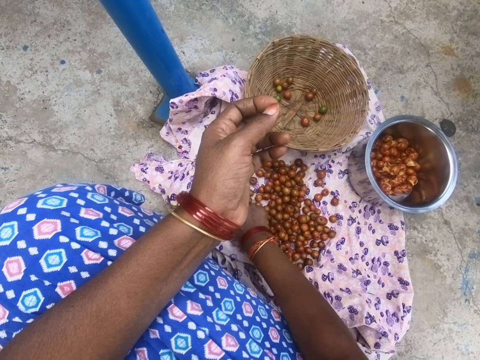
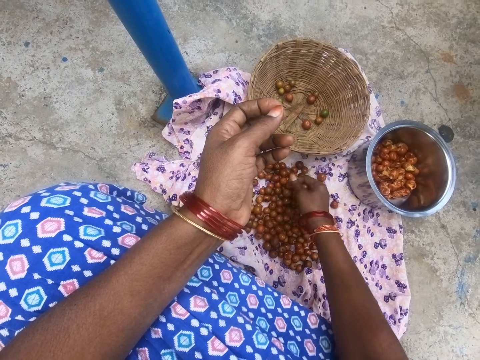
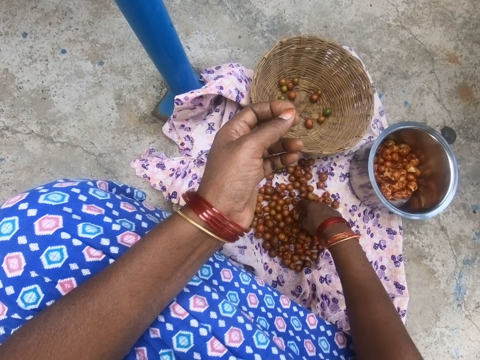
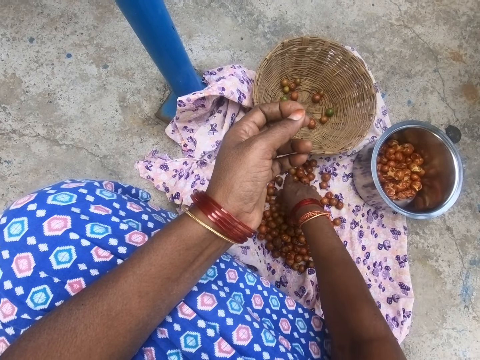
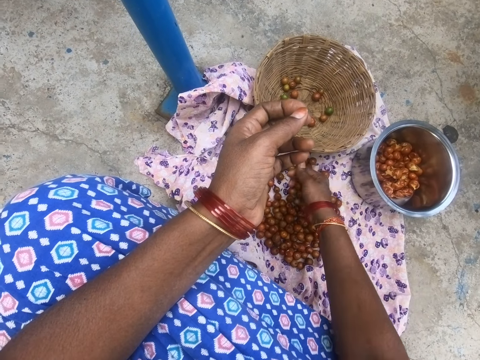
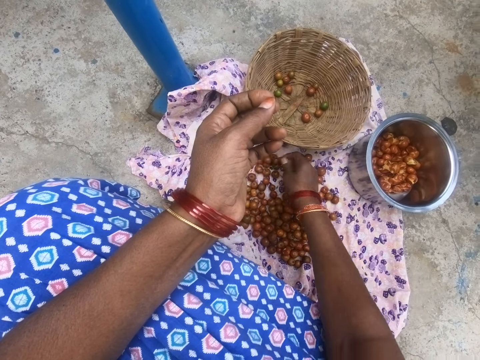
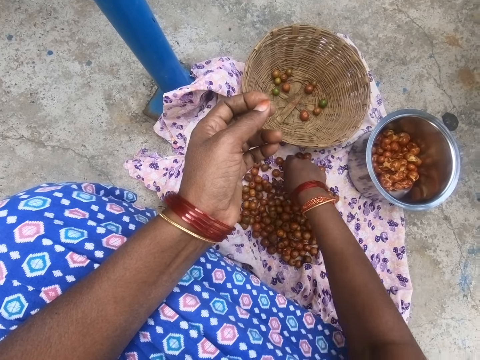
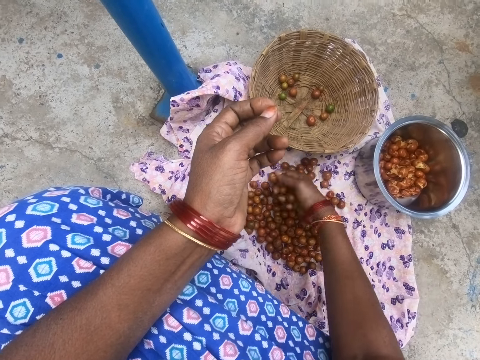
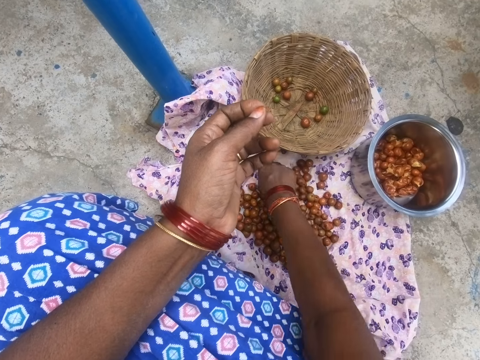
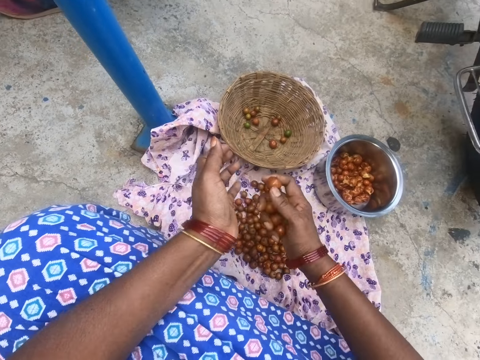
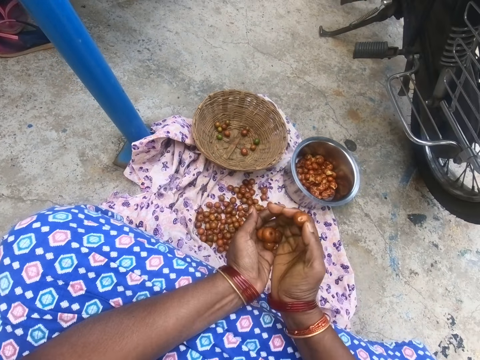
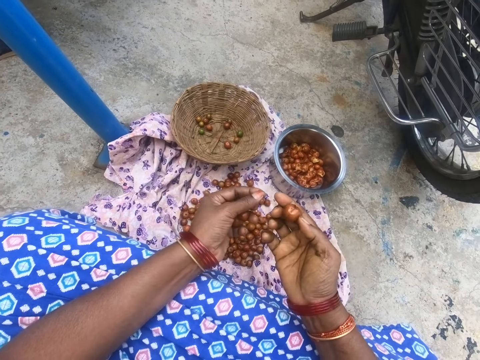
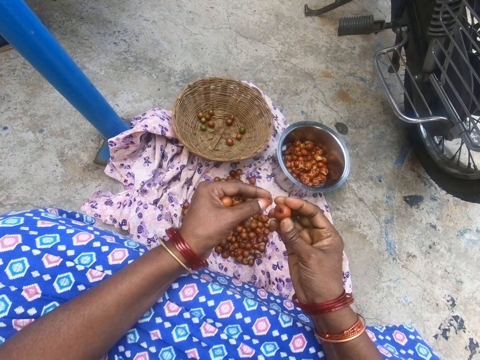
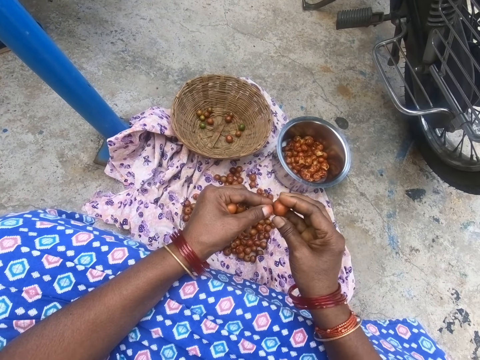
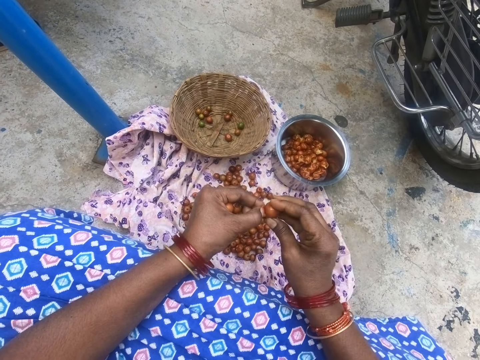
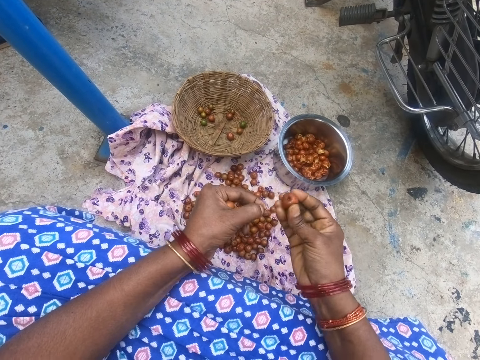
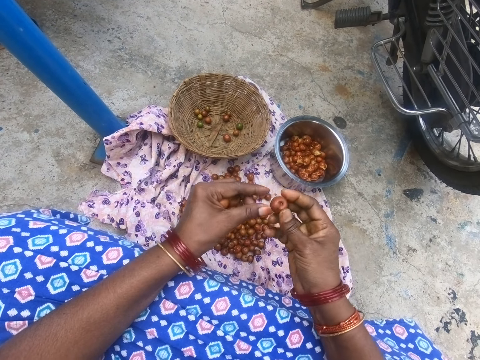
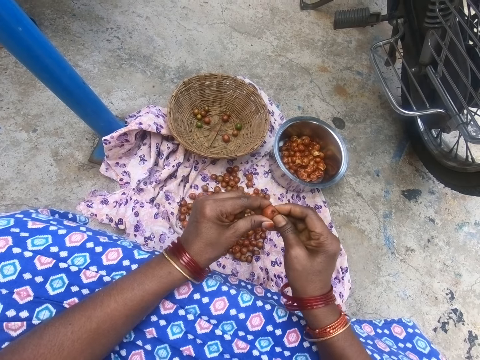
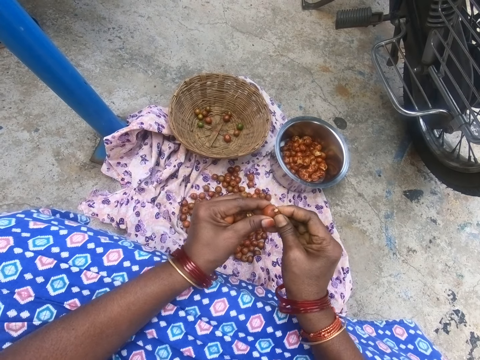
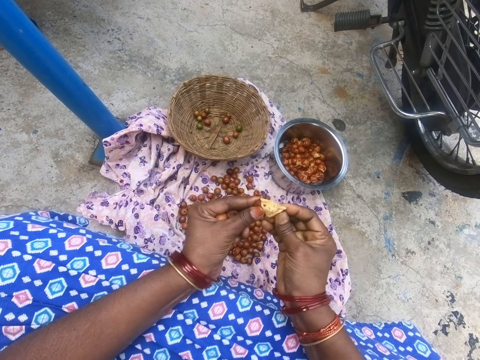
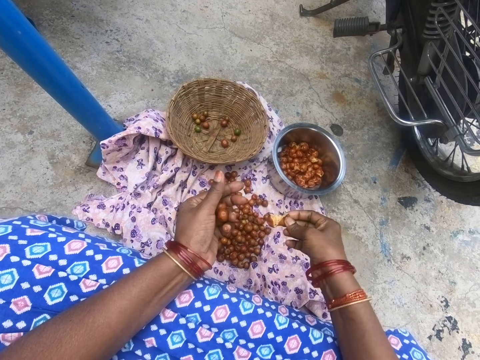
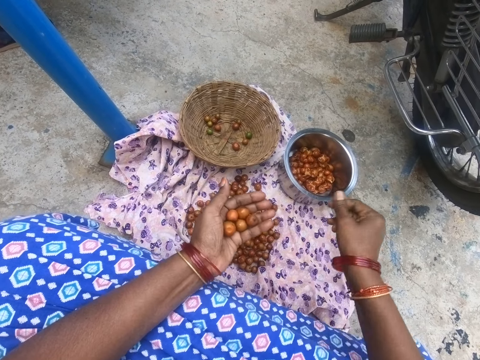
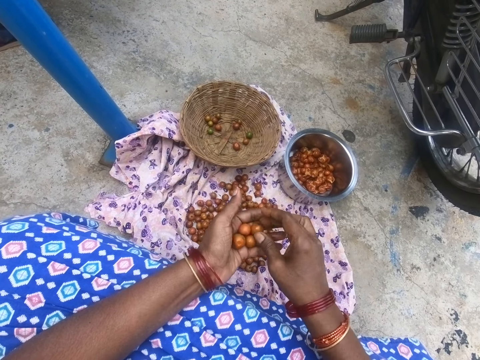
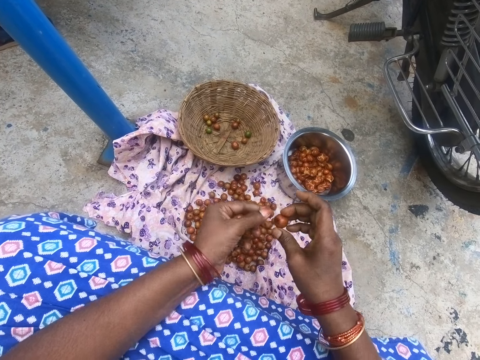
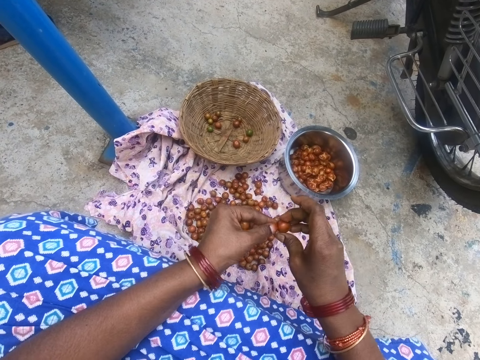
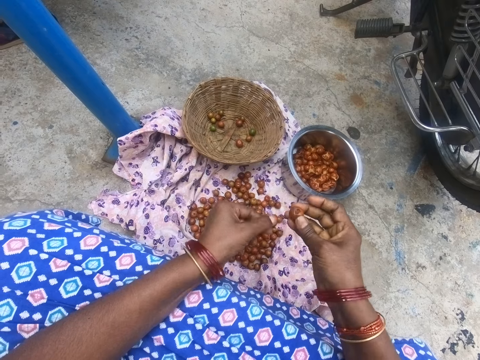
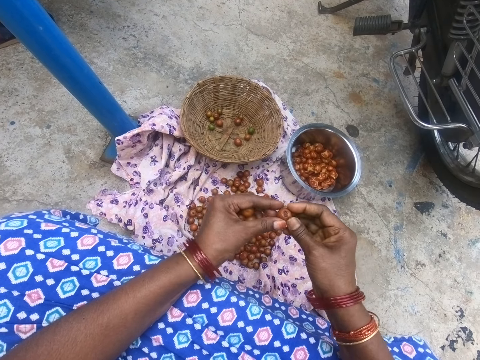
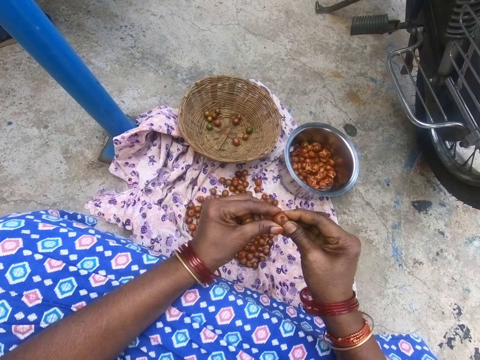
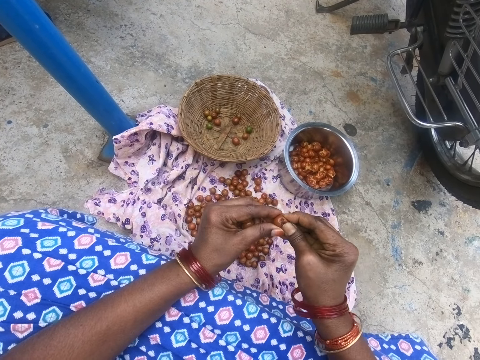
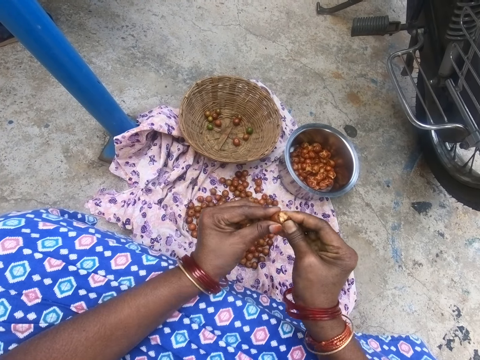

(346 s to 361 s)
The camera wearer looks at the fruit. They pick the fruit from the cloth. They put the fruits into the left hand. They hold the fruit with both hands. They remove the fruit tip. They peel the fruit. They squeeze the fruit. They drop the fruit into the pot. They take the fruit. They remove the fruit tip. They squeeze the fruit.

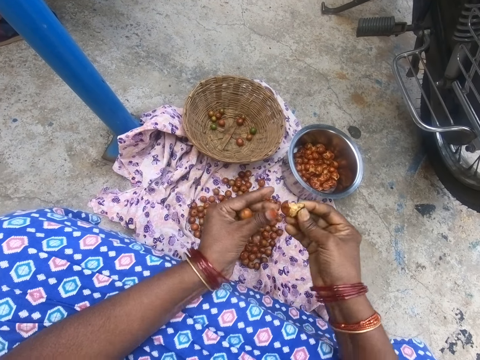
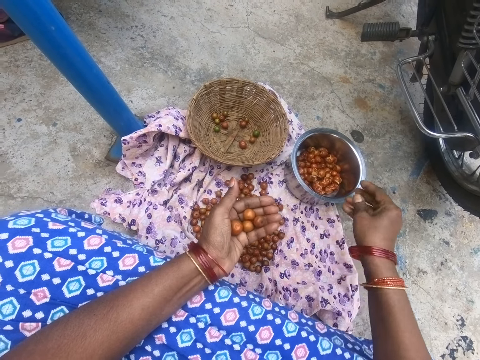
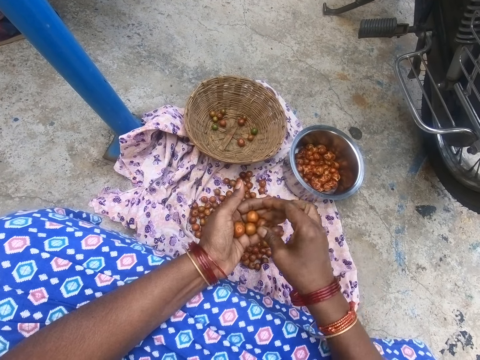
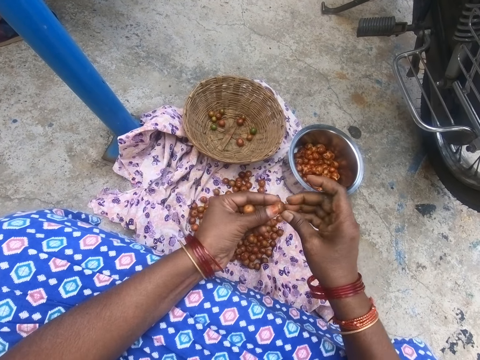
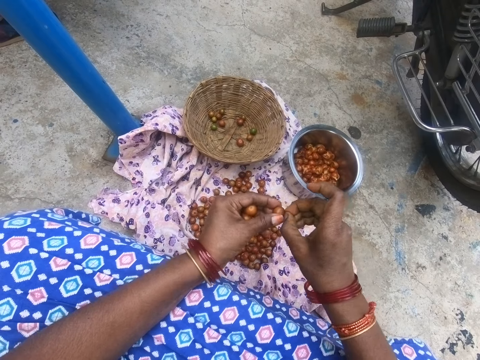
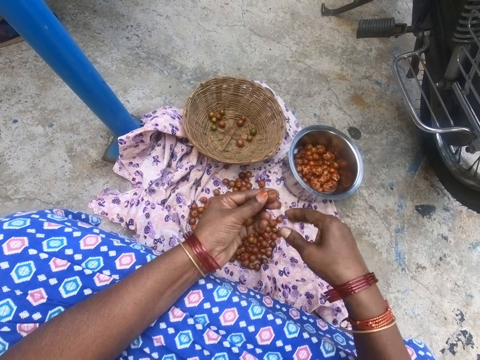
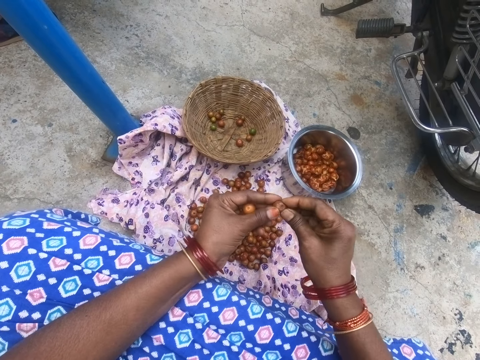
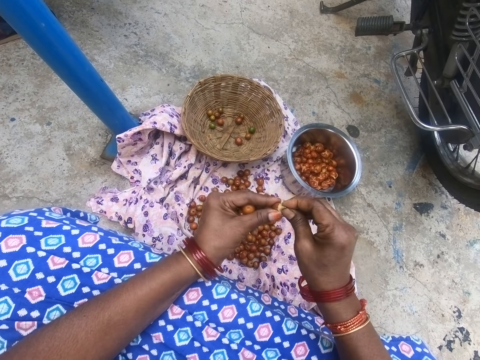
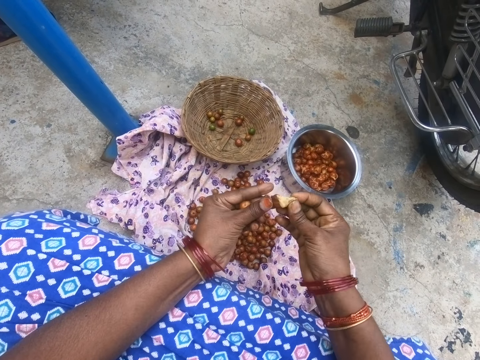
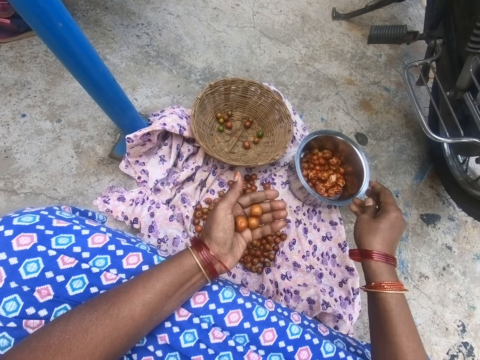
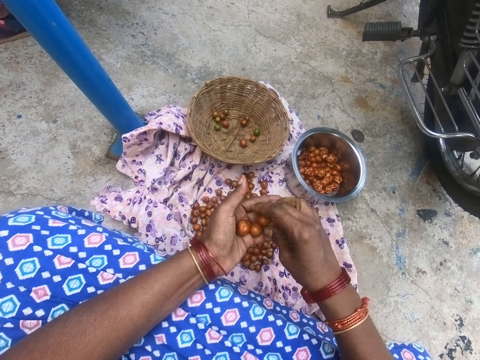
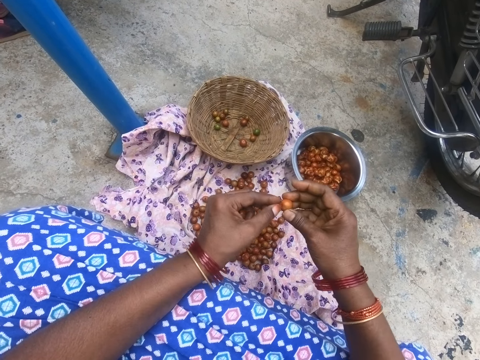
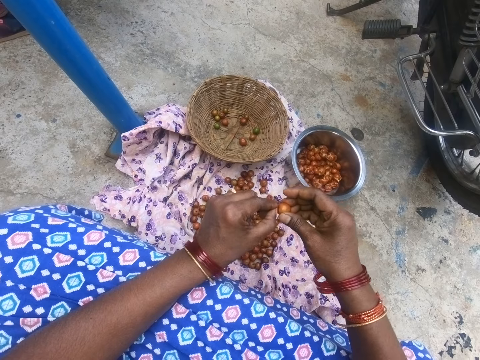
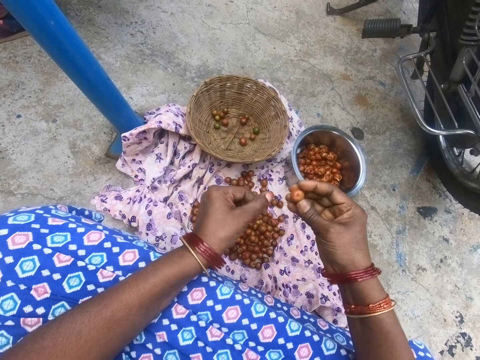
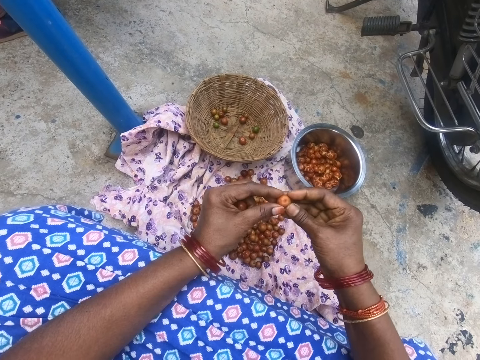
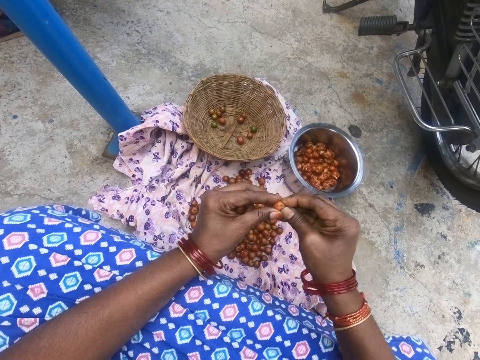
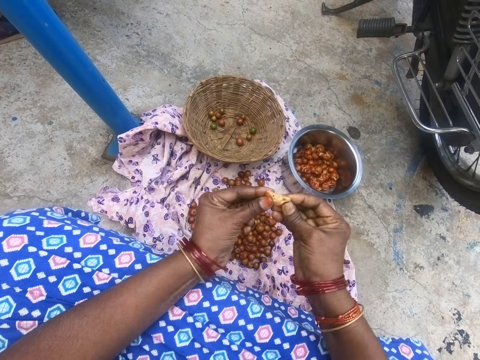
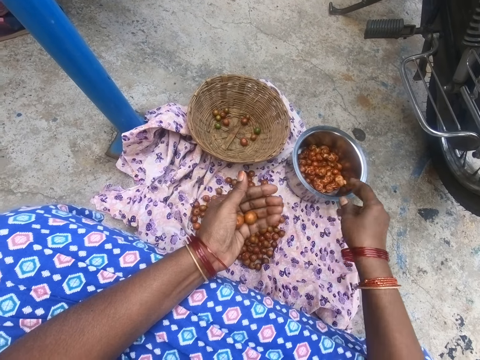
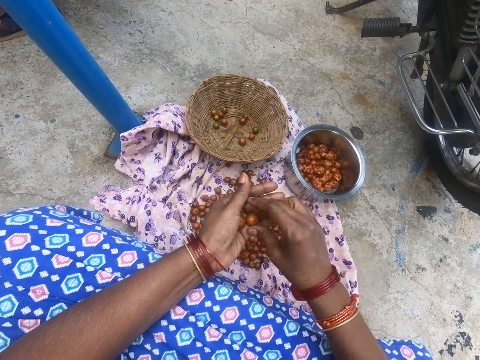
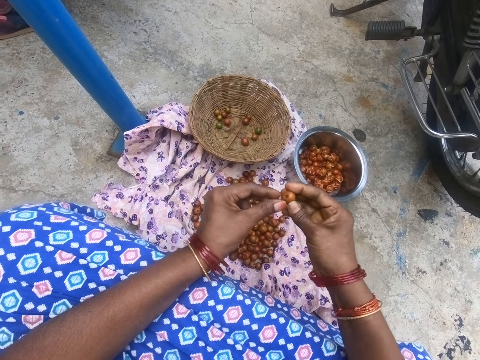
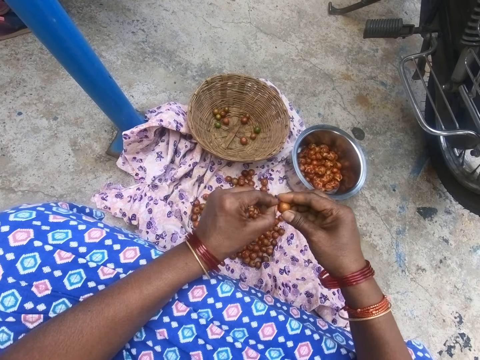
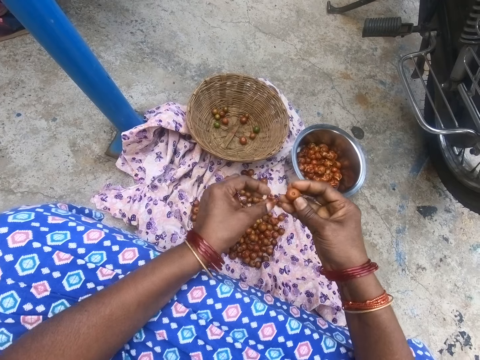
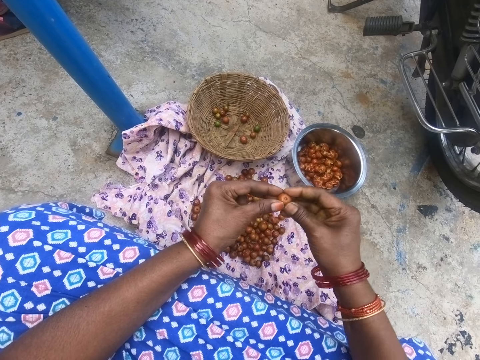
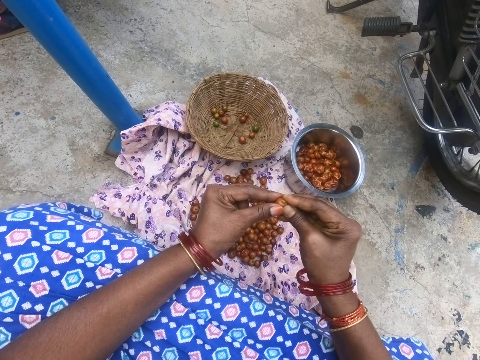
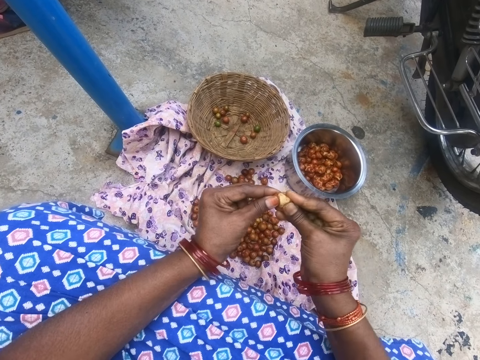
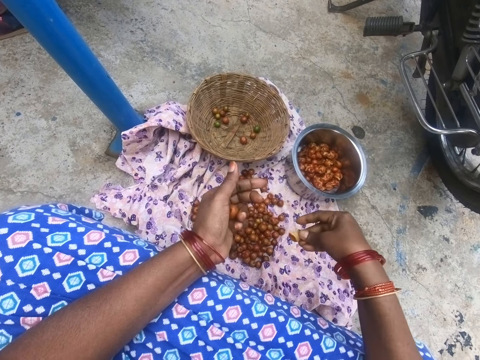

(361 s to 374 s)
The camera wearer drops the fruit into the pot. They look at the fruit on the hand. They take the fruit. They remove the fruit tip. They squeeze the fruit. They peel the fruit. They drop the fruit into the pot. They take the fruit. They remove the fruit tip. They squeeze the fruit. They drop the fruit into the pot. They pick the fruit from the right hand. They remove the fruit tip. They peel the fruit. They squeeze the fruit.
